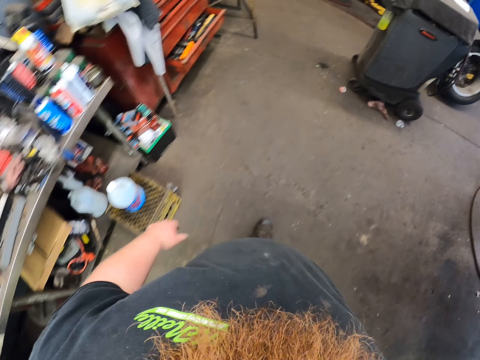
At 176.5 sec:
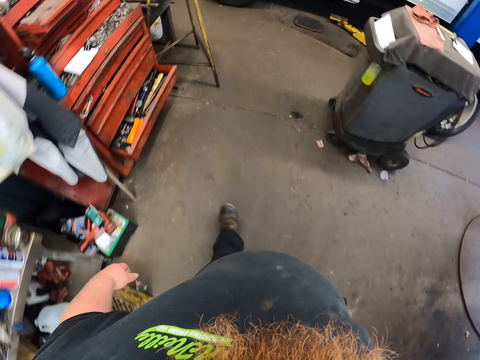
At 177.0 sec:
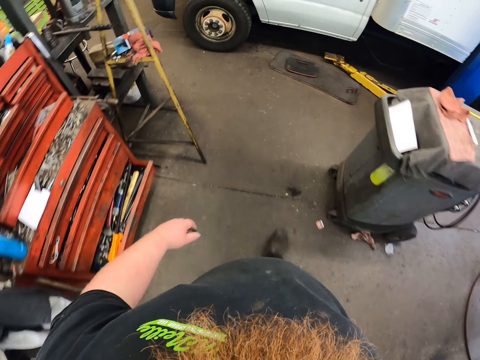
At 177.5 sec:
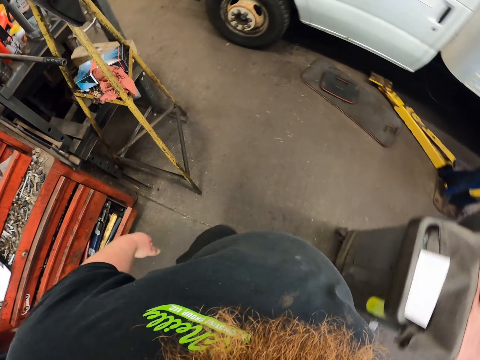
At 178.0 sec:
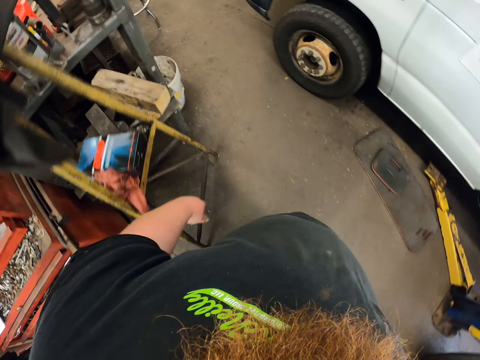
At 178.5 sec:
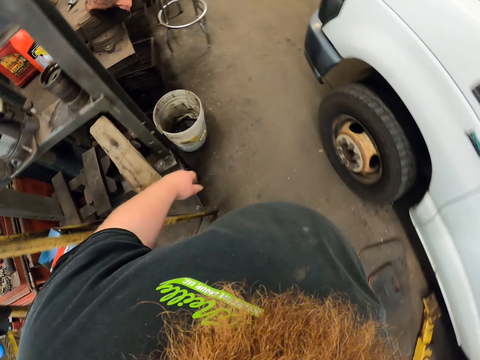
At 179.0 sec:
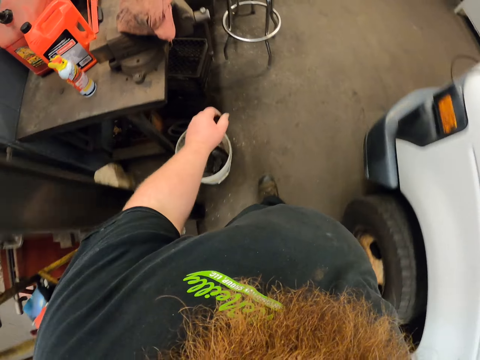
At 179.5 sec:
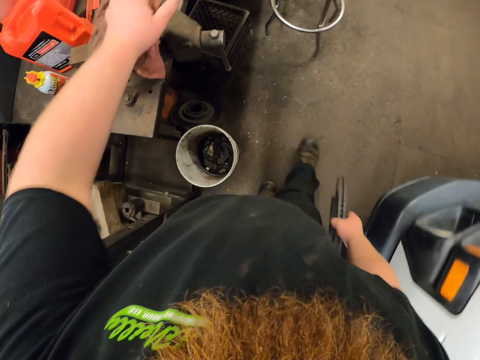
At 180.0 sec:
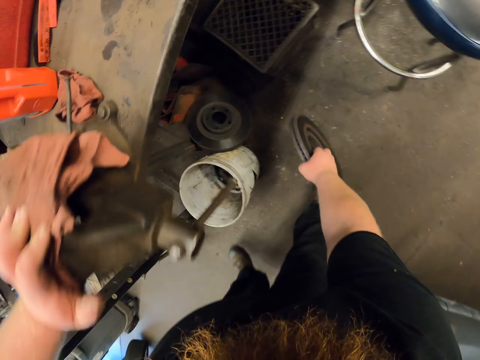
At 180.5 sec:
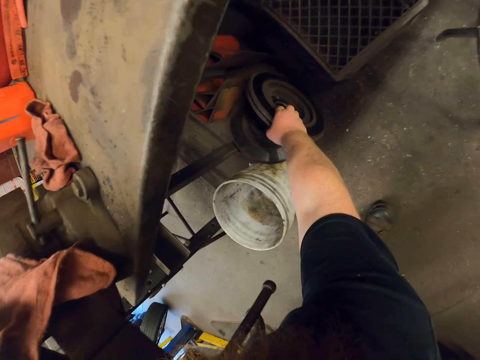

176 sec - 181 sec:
The camera wearer walks in the room. They put the rotor disc down.

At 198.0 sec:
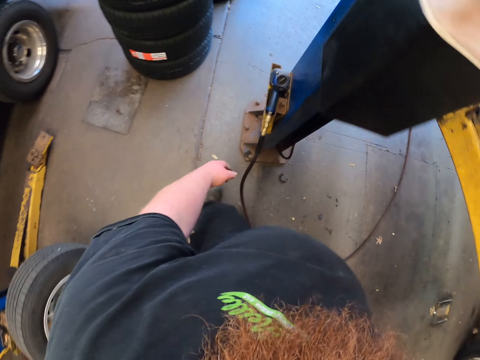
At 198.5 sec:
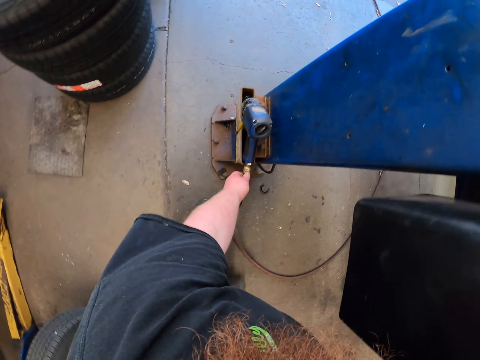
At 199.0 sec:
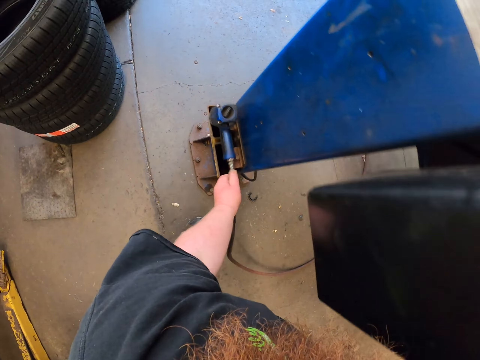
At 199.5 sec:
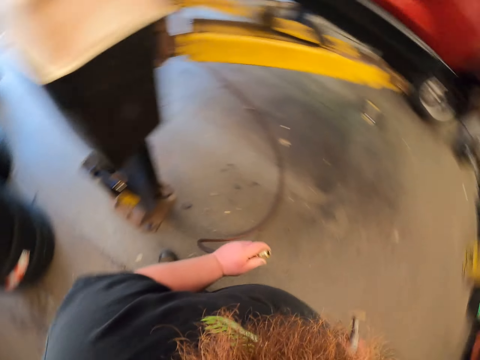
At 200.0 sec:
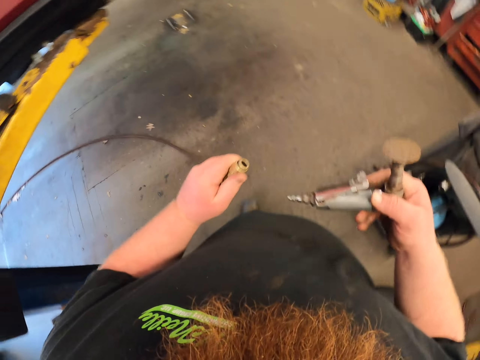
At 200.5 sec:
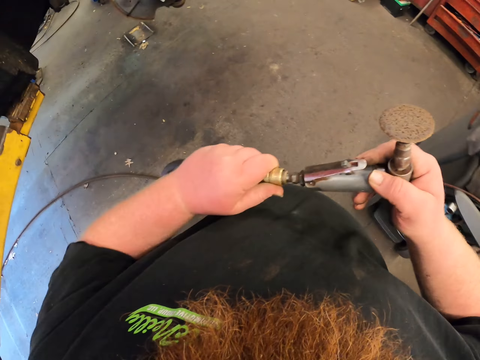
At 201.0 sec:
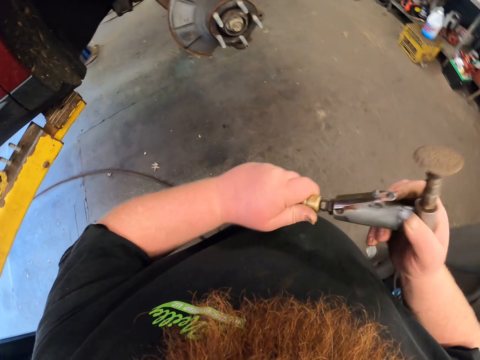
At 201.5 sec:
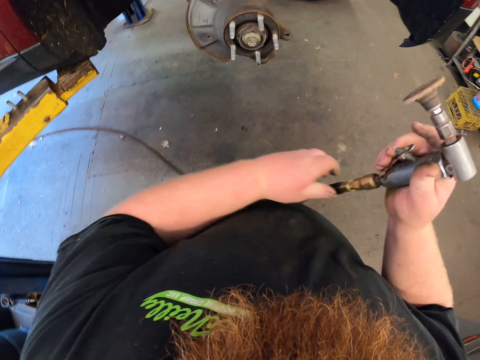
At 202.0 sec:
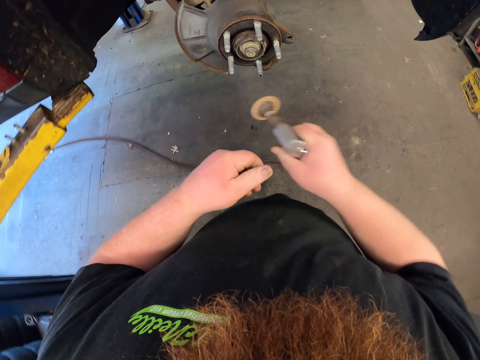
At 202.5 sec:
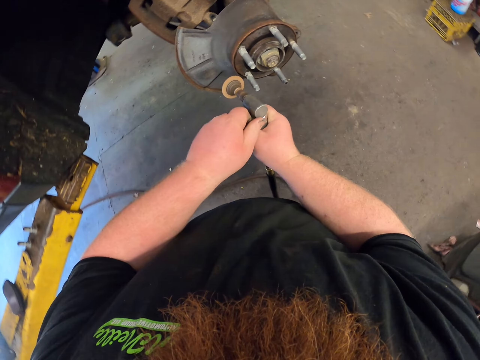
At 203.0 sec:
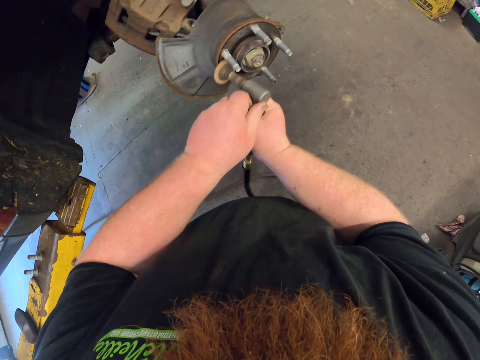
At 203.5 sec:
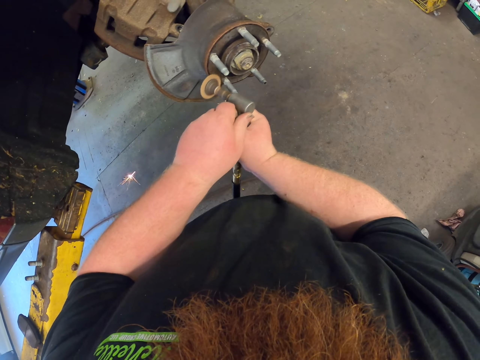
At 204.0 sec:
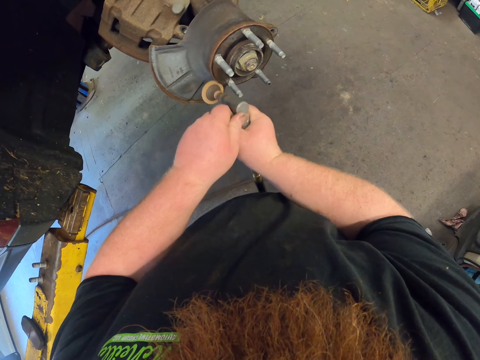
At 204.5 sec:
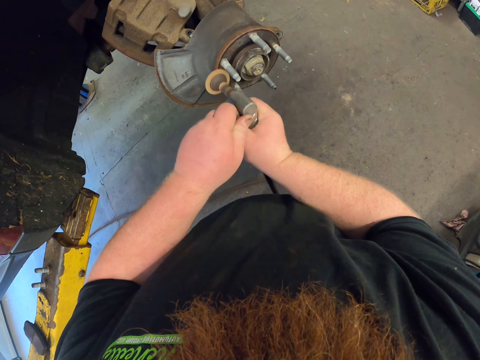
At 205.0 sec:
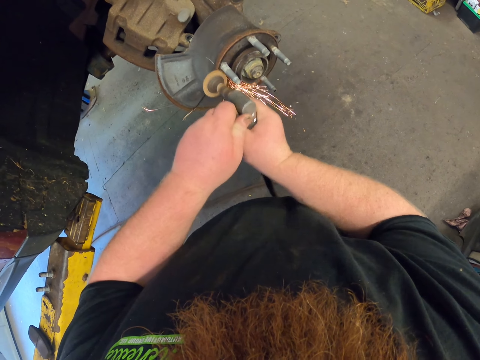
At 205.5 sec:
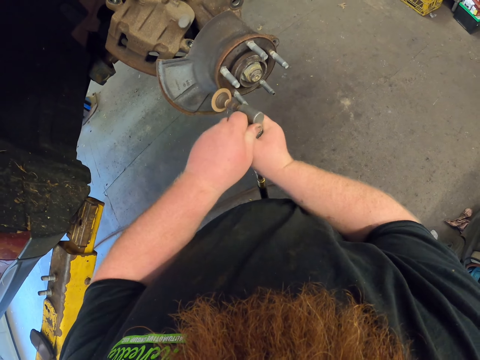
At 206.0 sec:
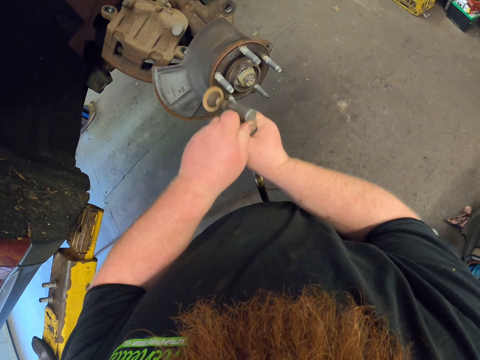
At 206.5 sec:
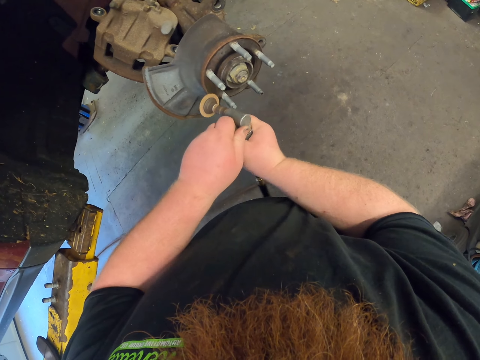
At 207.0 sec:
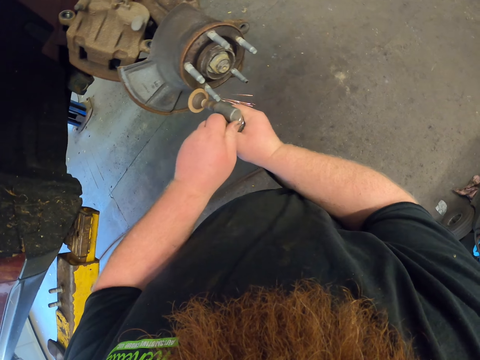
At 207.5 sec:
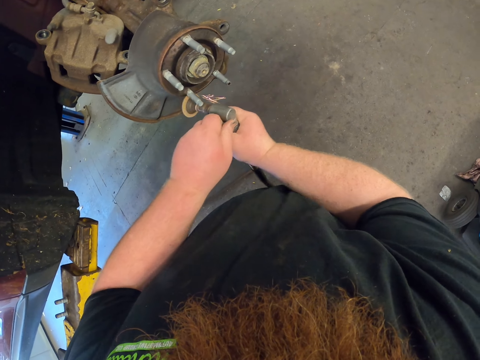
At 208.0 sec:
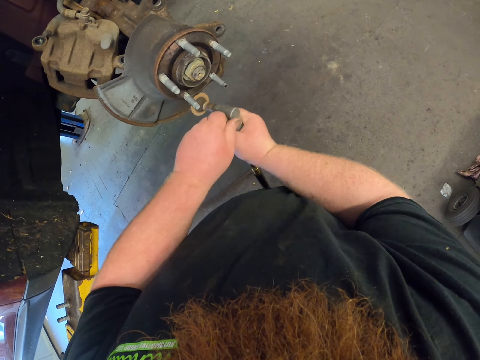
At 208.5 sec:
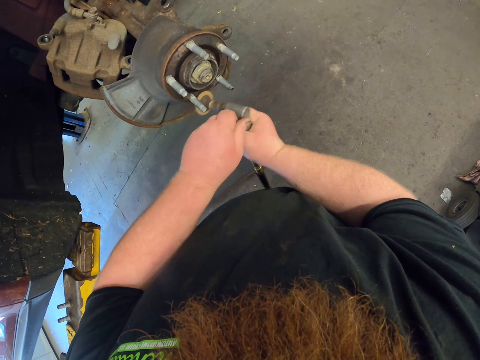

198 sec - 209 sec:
The camera wearer pulls the hosepipe. They take the cable. They fix the rust remover on the hosepipe. They fix the cable on the grinder. They remove the rust from the piston. They iron the metal.

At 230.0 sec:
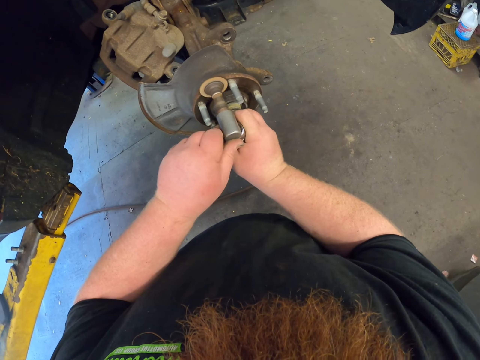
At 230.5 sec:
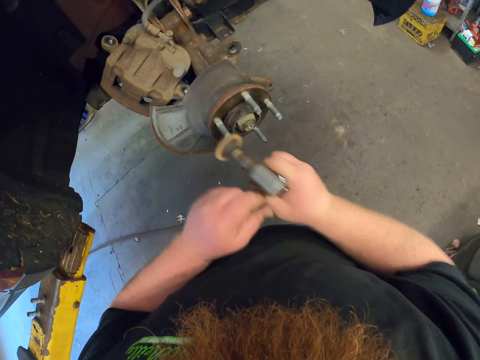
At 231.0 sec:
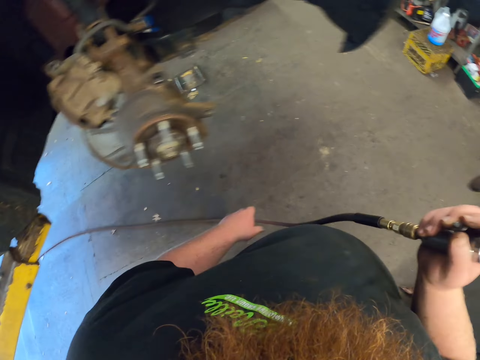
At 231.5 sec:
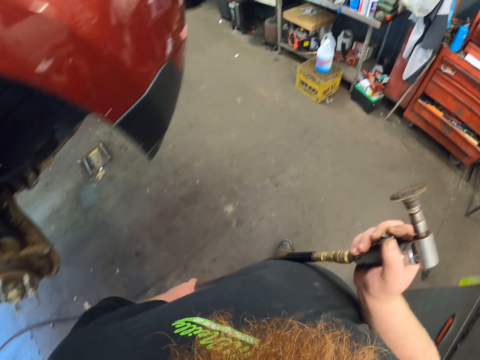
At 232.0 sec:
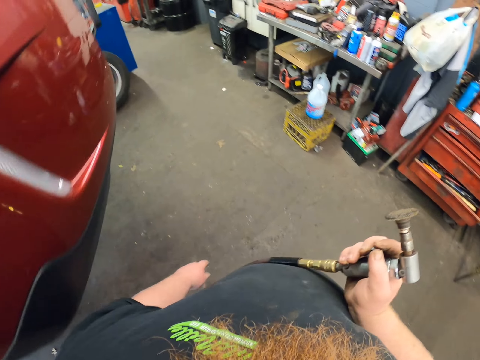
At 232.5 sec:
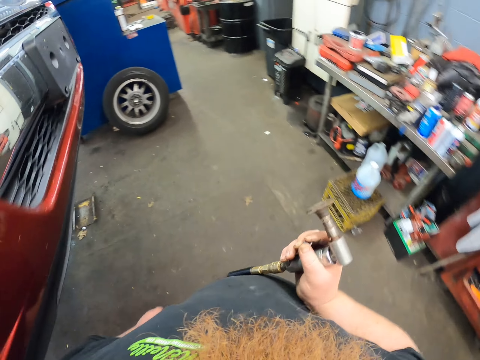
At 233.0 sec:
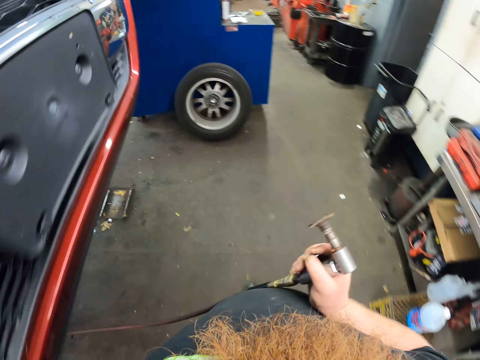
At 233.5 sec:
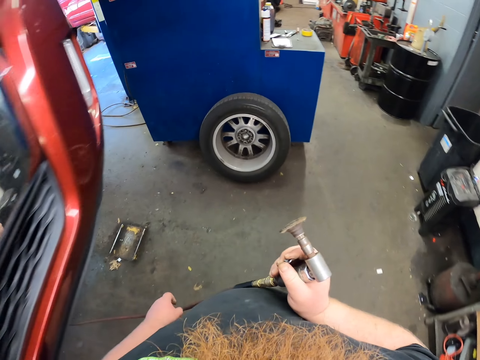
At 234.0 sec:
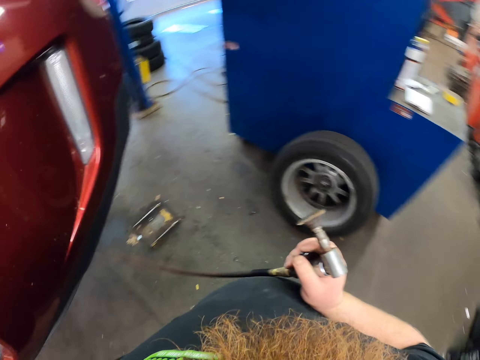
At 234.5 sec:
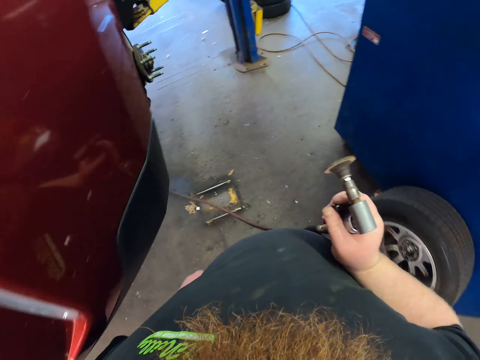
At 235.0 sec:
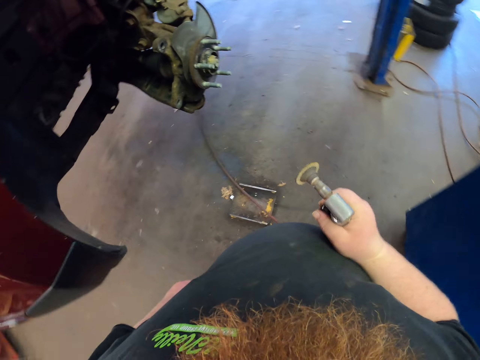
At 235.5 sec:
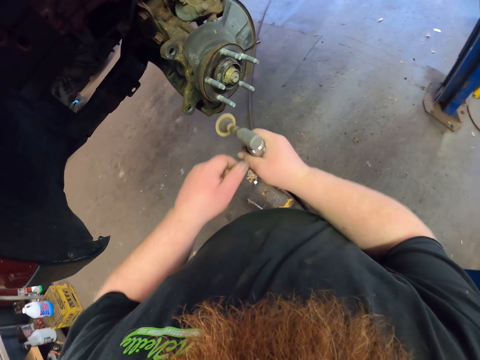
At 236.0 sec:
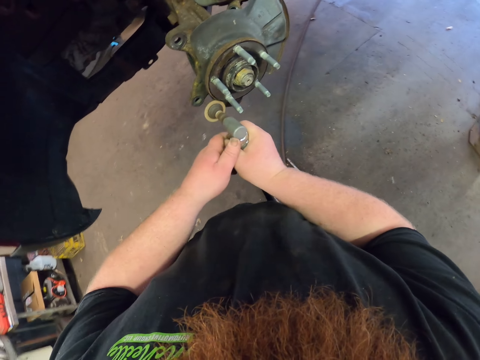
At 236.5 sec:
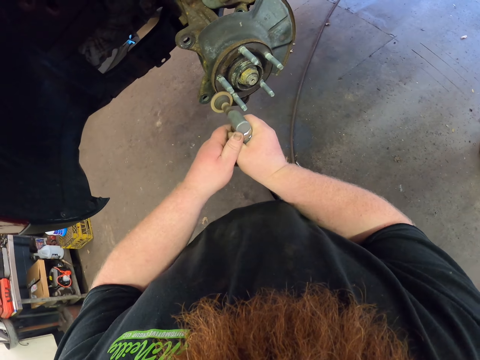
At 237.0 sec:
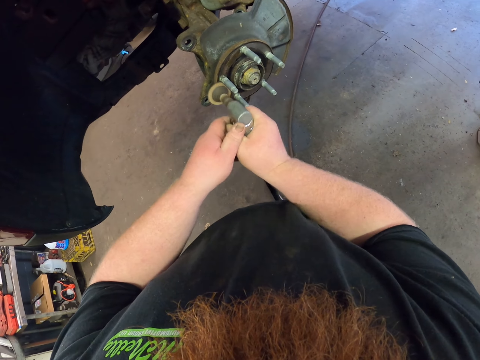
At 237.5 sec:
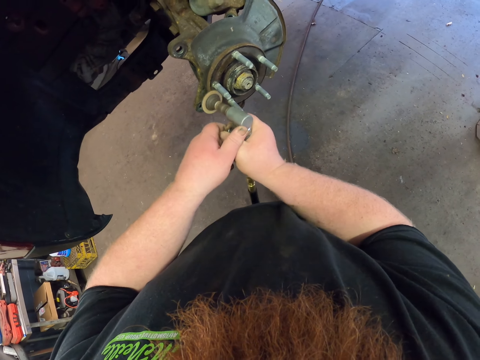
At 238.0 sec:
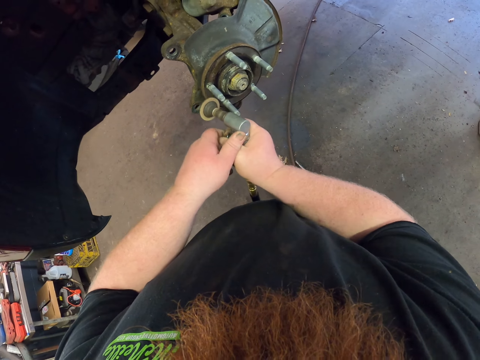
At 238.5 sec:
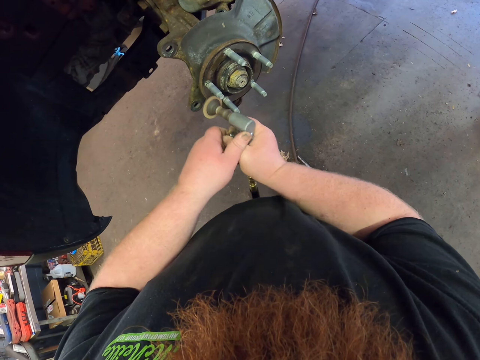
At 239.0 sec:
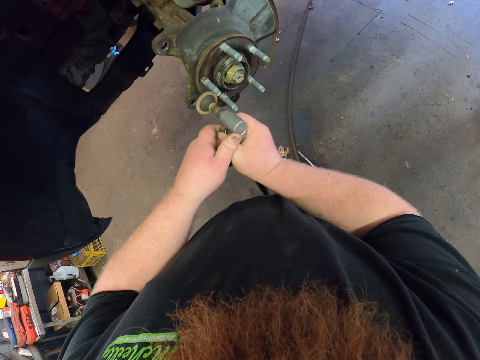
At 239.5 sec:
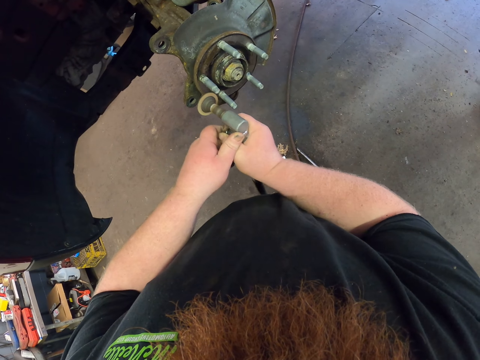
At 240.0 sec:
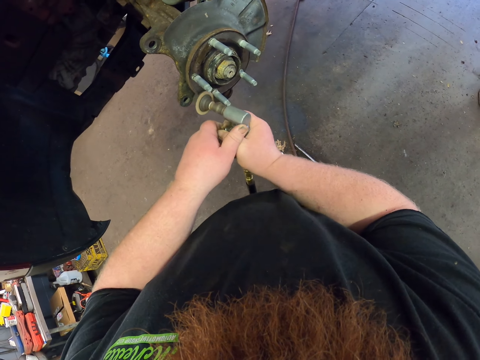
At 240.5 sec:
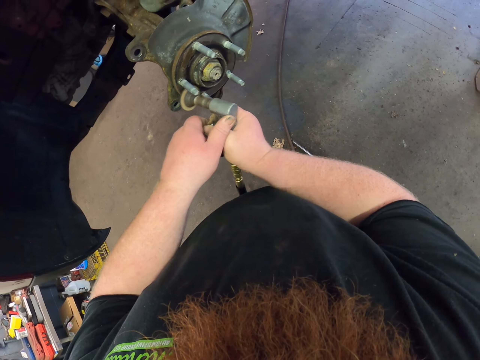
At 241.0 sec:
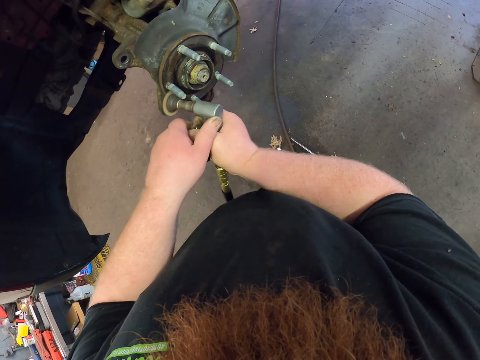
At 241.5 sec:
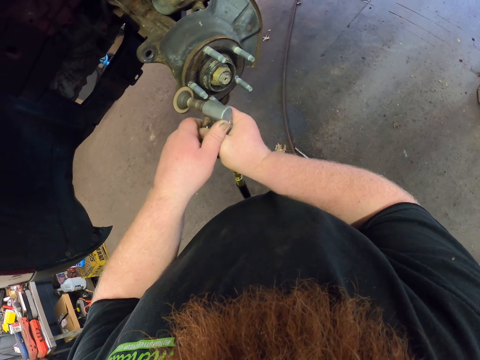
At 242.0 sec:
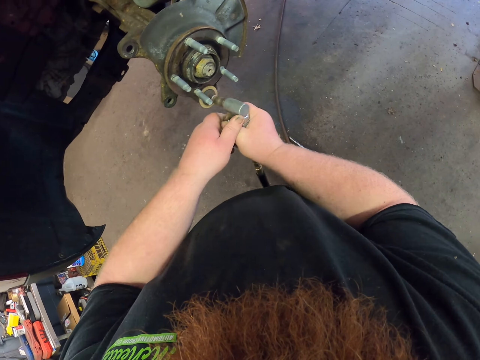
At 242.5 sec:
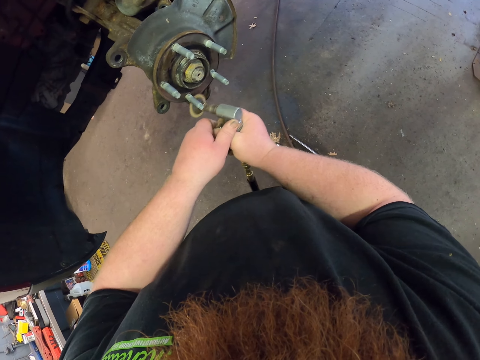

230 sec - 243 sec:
The camera wearer looks at the other side. They walk along the car. They remove the rust from the piston. They iron the metal.
